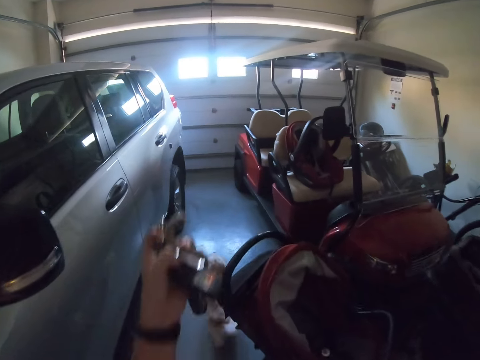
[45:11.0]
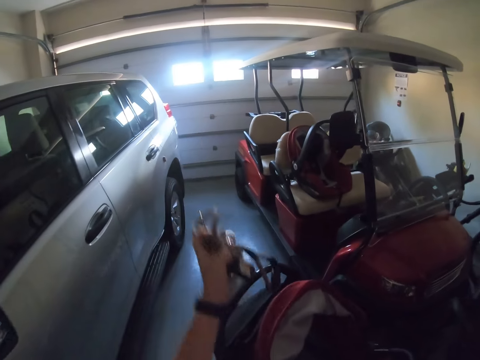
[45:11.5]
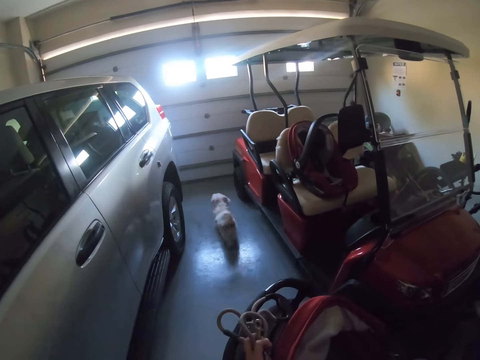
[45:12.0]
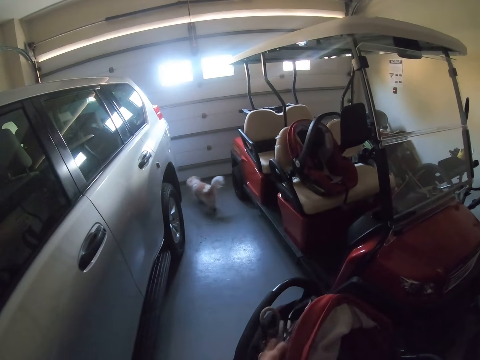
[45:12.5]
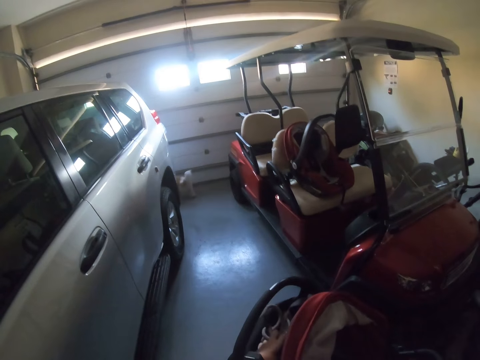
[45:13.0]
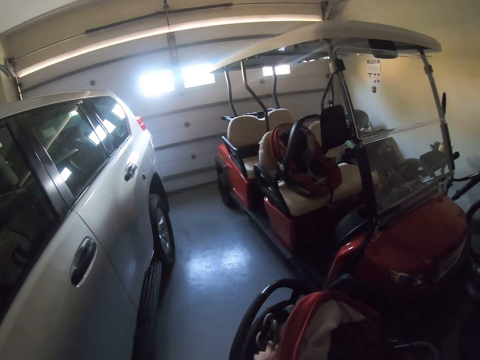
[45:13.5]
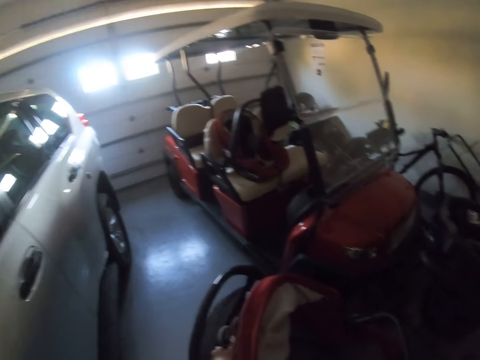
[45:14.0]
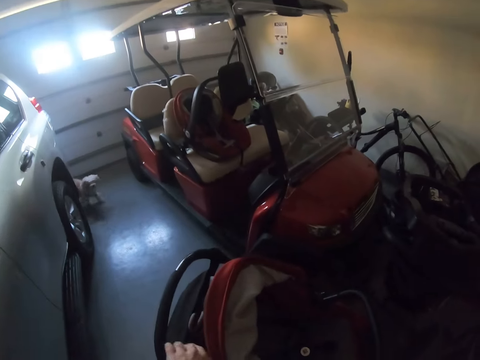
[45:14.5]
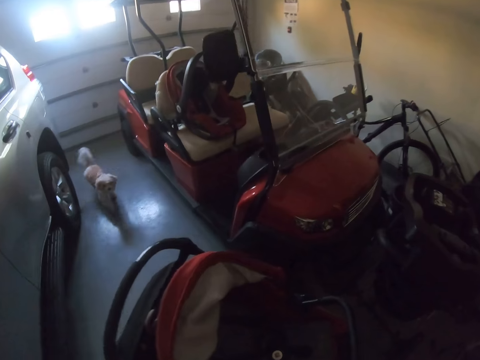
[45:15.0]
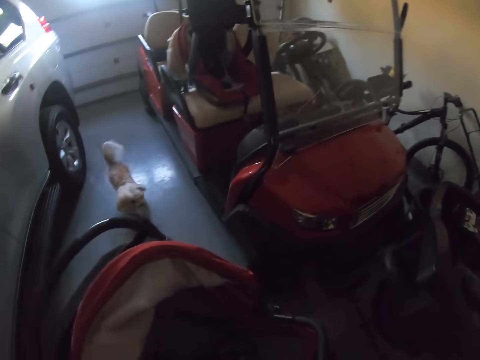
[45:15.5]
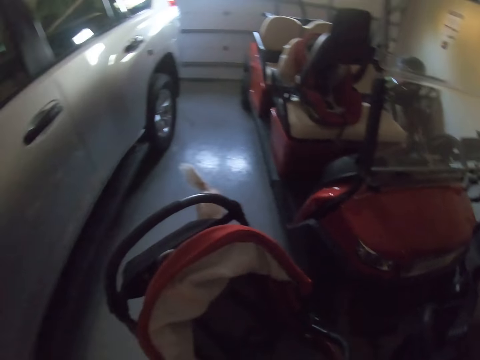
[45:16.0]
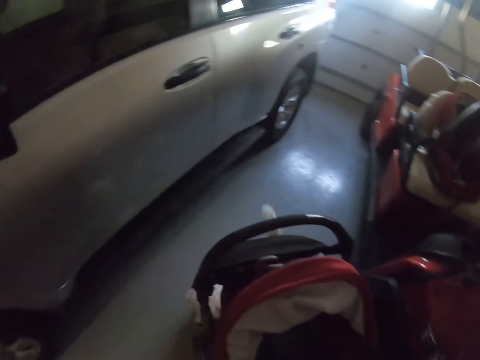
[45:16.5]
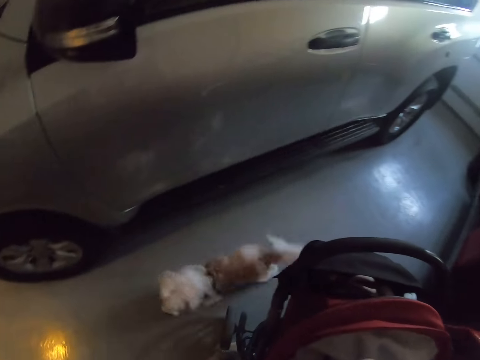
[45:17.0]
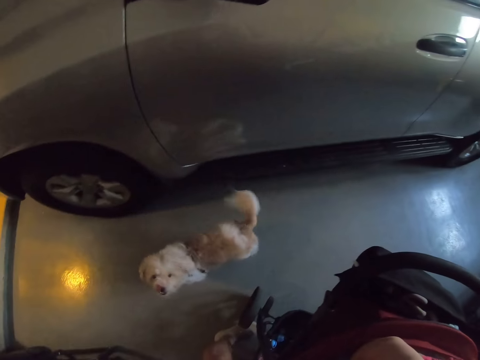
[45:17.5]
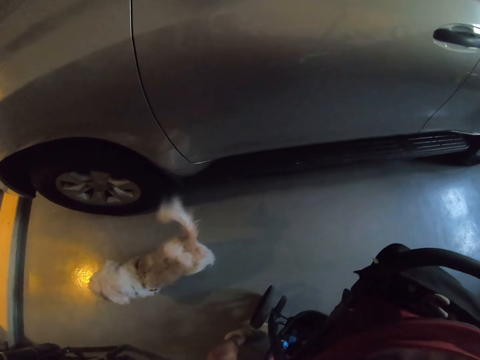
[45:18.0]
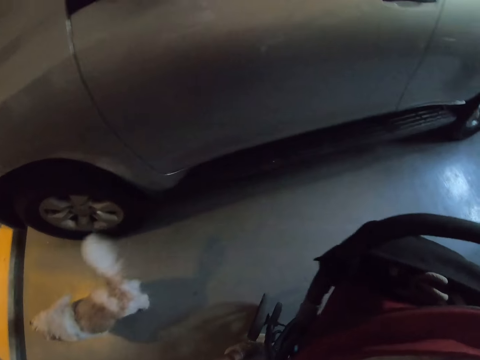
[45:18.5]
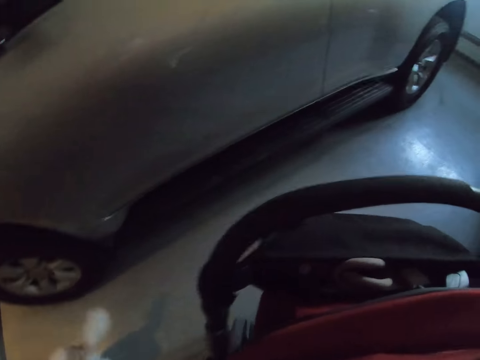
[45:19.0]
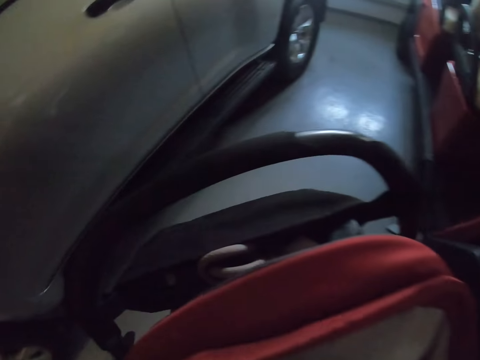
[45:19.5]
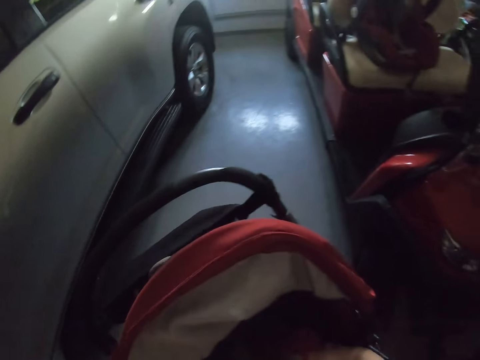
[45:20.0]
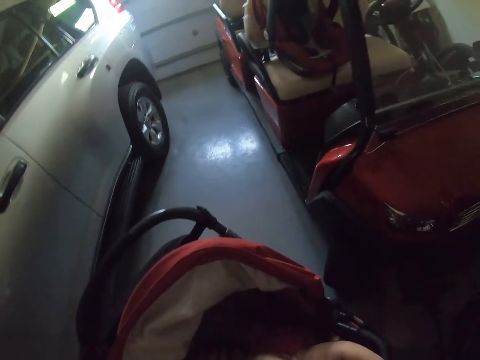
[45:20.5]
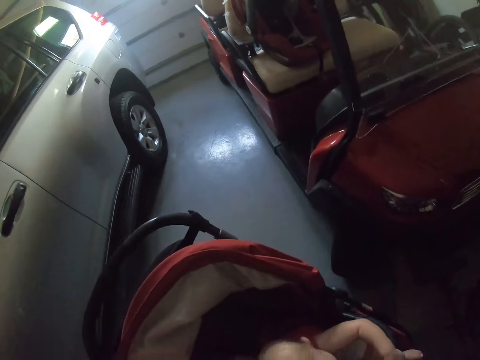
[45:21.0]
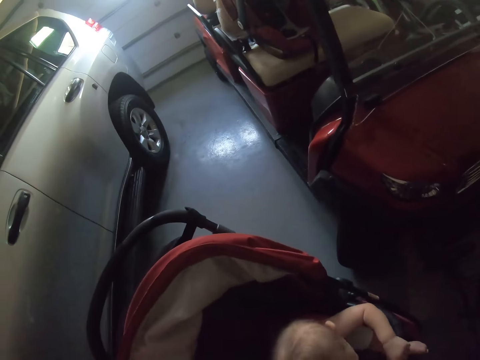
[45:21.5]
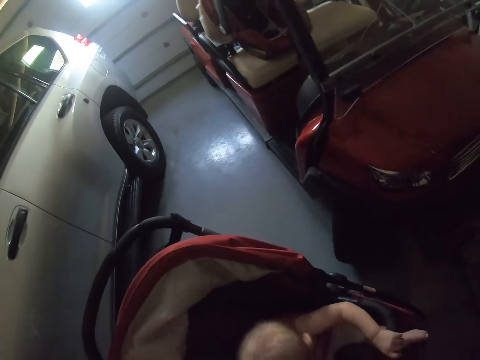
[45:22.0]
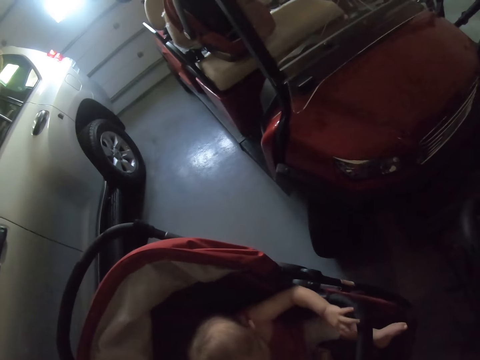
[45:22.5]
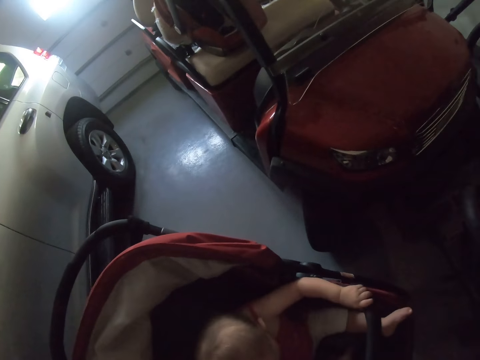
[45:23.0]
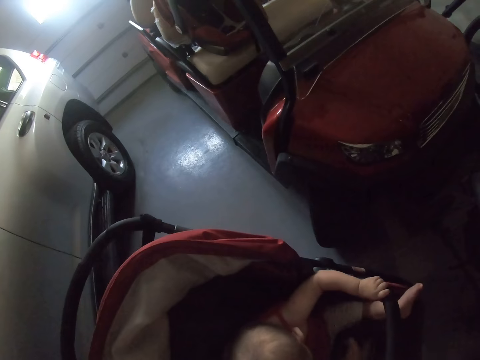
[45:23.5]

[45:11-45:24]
The camera wearer places the dog leash on a stroller. They look around. They look at the dog. They tie the baby stroller.

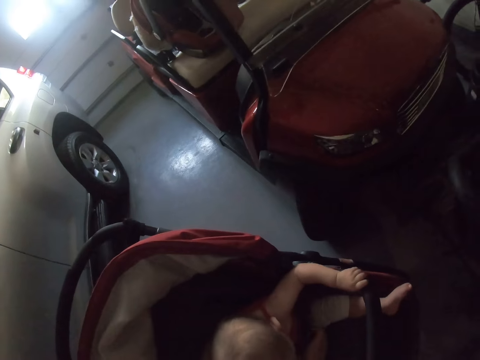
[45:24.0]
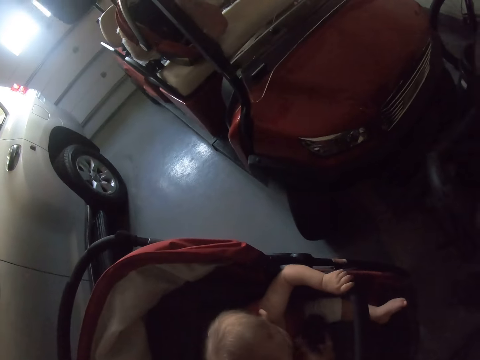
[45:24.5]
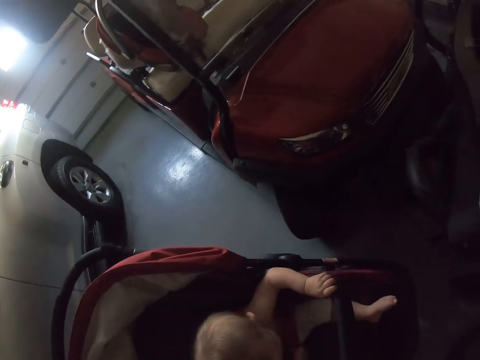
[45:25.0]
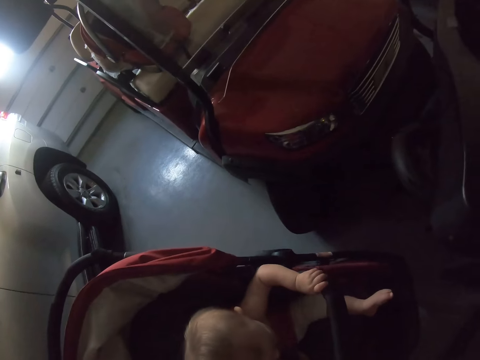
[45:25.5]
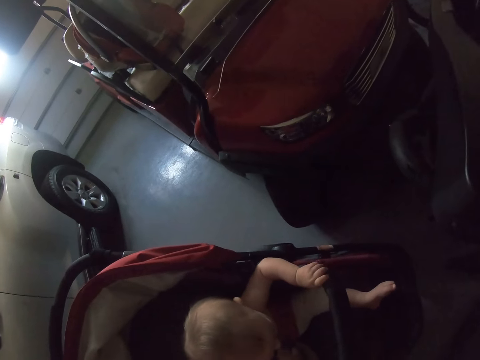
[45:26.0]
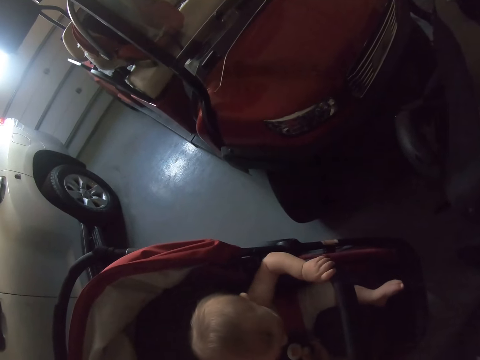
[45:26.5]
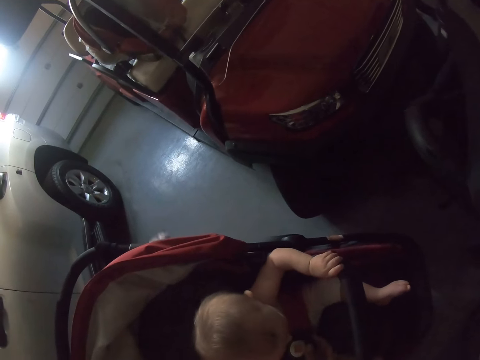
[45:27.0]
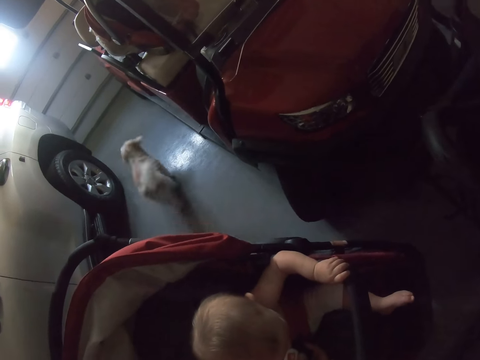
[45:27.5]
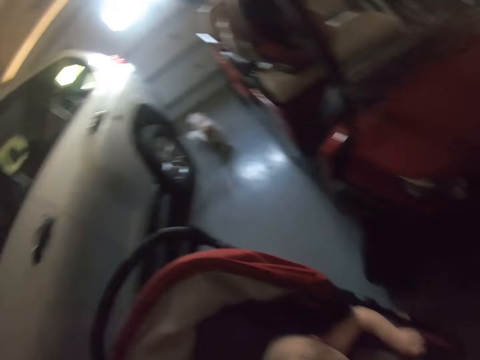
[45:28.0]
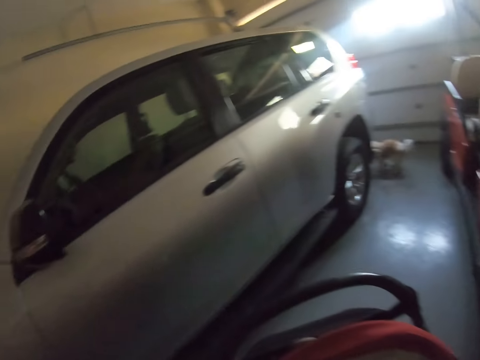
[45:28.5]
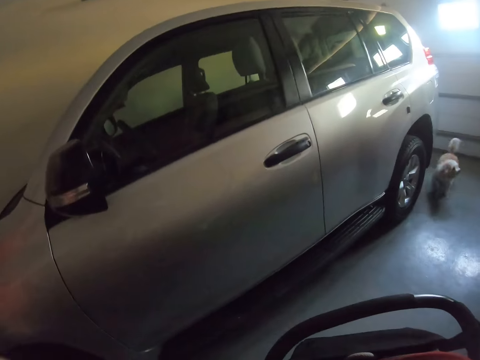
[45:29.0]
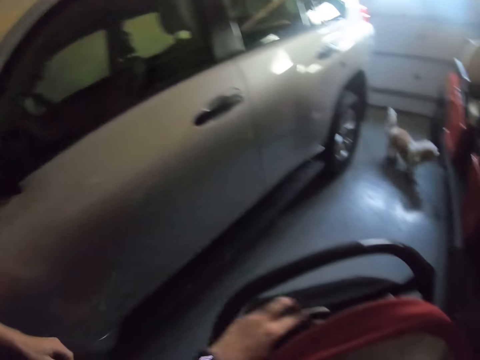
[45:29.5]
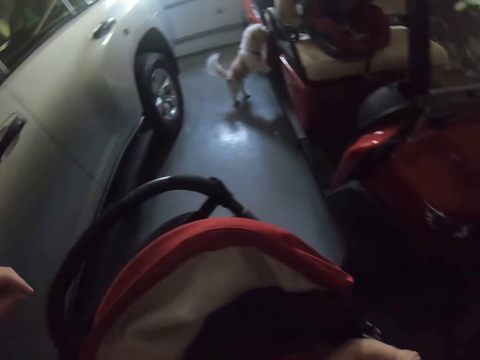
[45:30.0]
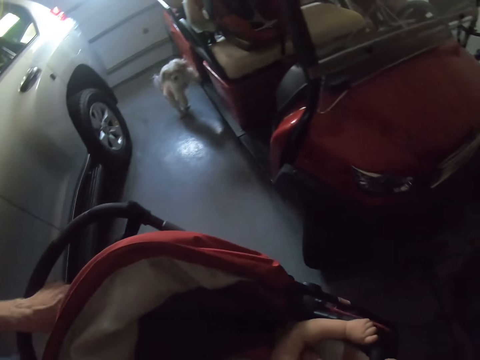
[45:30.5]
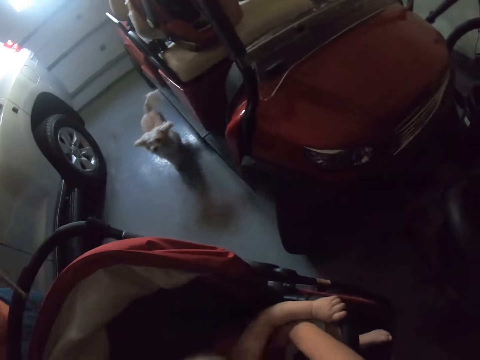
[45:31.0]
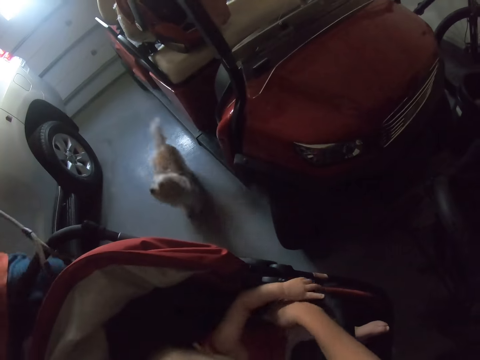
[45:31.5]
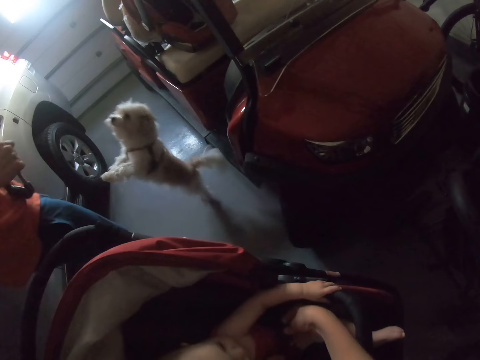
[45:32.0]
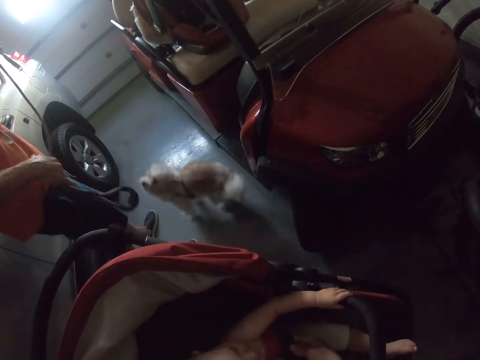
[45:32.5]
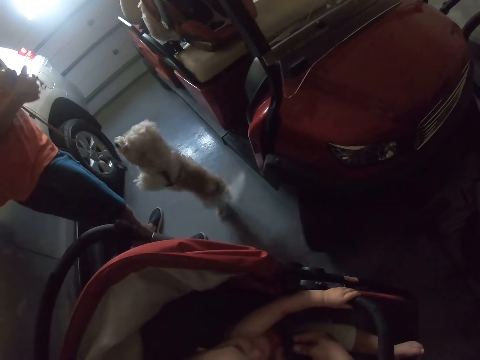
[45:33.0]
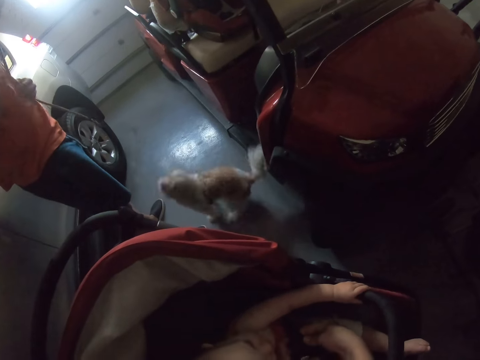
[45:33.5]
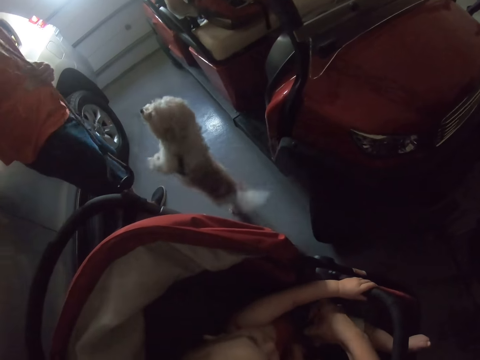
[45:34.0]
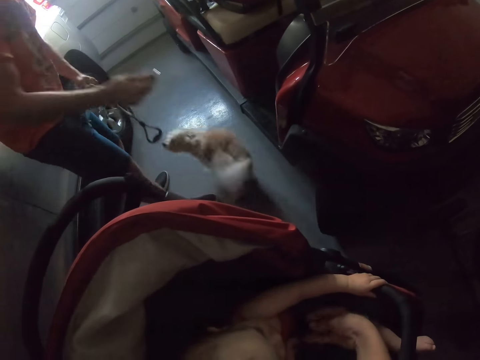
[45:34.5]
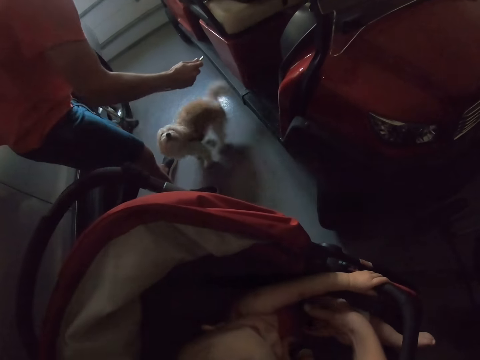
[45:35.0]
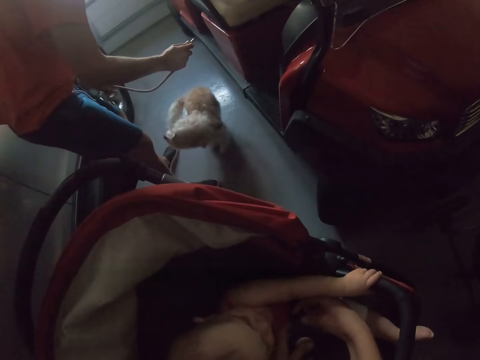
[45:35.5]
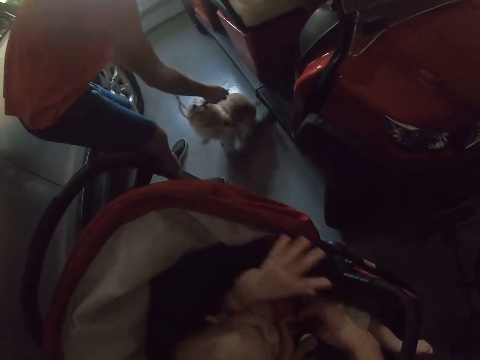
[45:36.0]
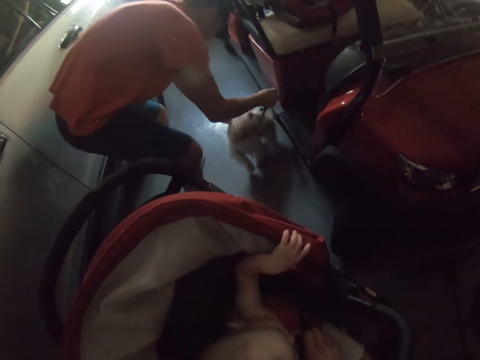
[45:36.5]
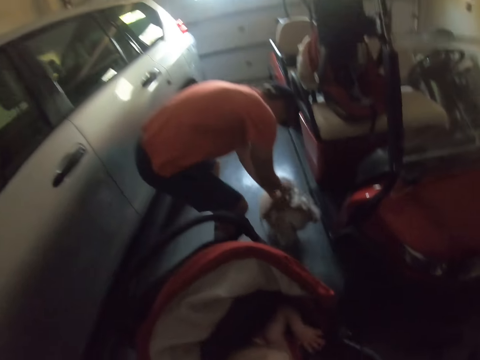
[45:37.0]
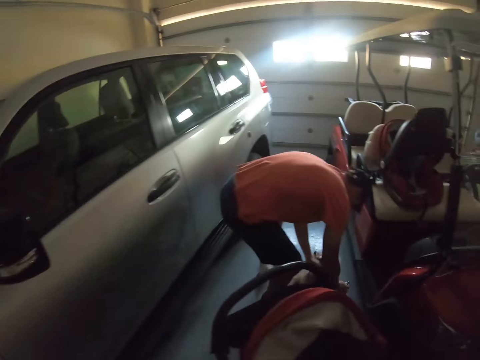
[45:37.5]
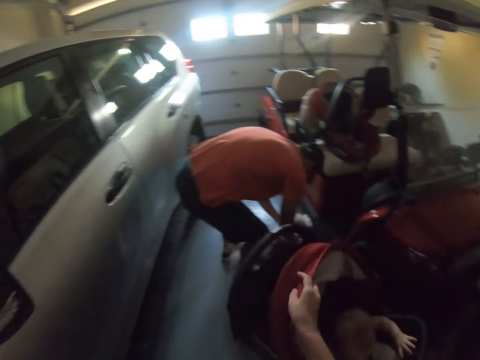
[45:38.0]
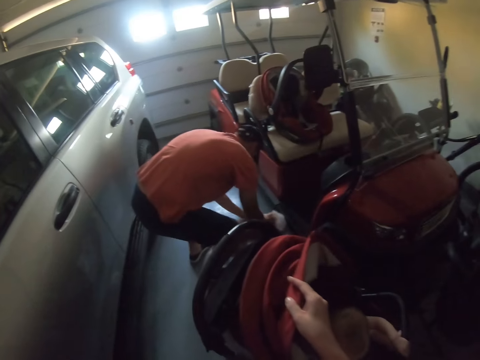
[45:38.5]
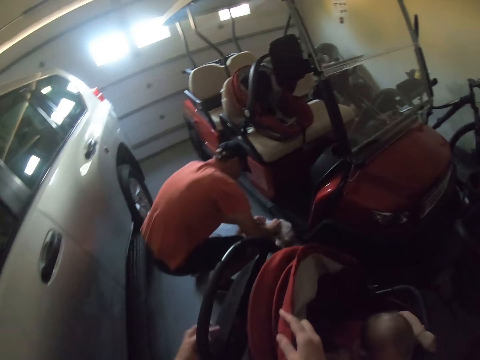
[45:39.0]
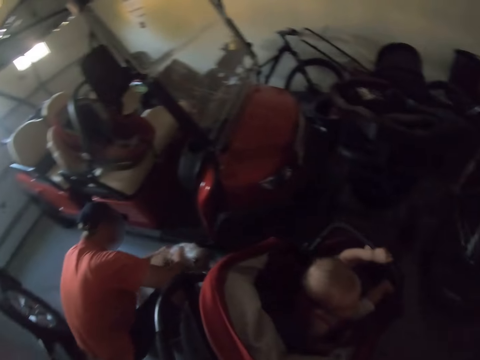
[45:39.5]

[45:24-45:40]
A baby sits on a baby stroller. The camera wearer looks around. They hold the baby stroller, pull the leash, and look around. A man holds a rope. The man ties a dog. The camera wearer makes a step. They adjust the baby stroller.
